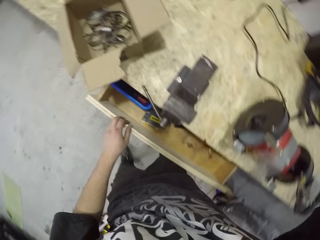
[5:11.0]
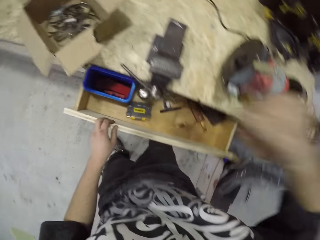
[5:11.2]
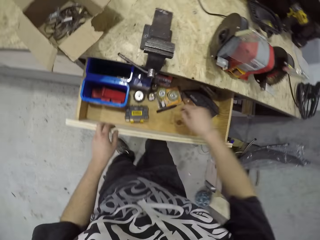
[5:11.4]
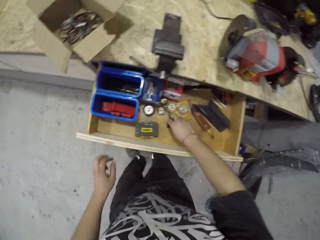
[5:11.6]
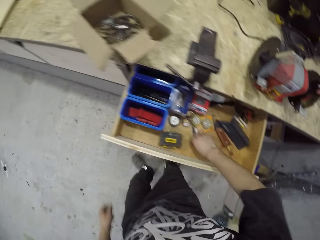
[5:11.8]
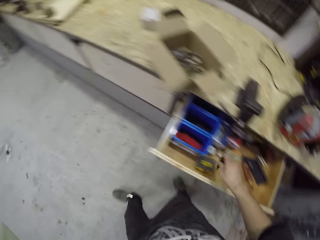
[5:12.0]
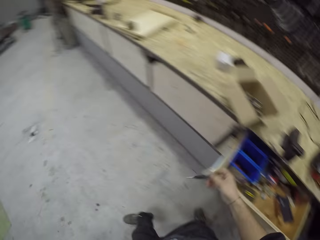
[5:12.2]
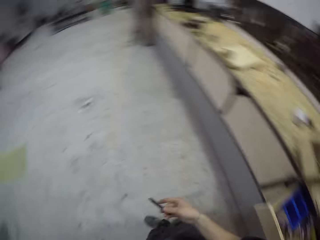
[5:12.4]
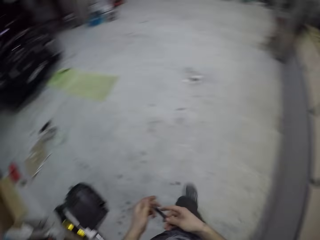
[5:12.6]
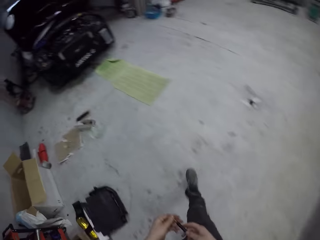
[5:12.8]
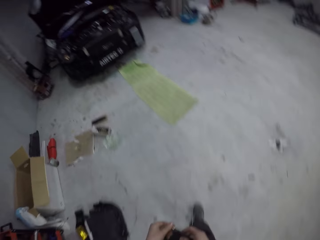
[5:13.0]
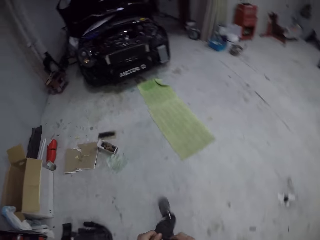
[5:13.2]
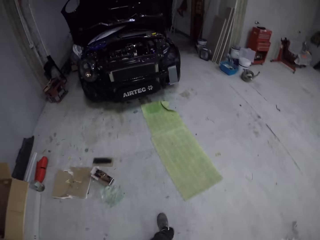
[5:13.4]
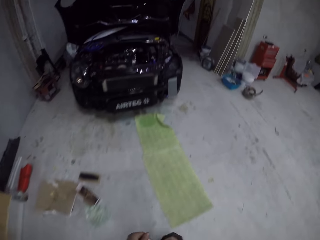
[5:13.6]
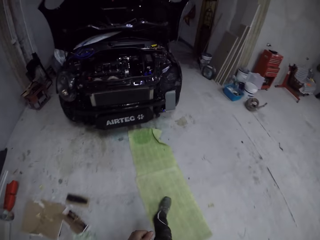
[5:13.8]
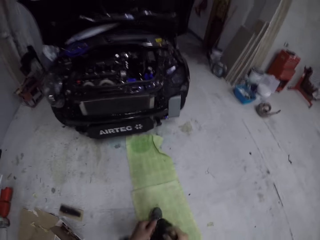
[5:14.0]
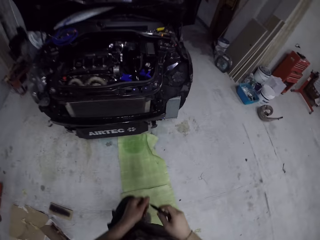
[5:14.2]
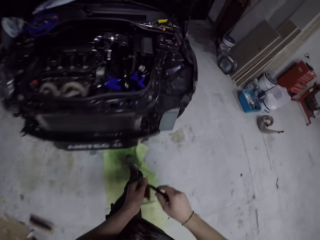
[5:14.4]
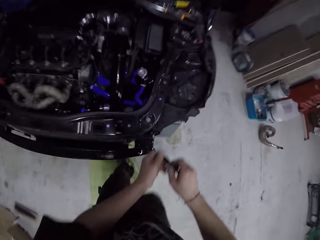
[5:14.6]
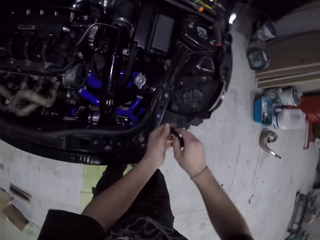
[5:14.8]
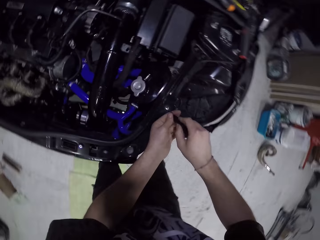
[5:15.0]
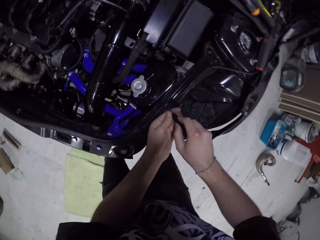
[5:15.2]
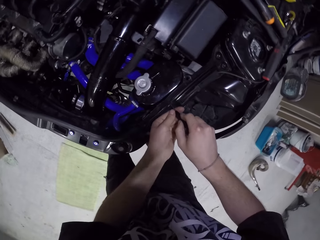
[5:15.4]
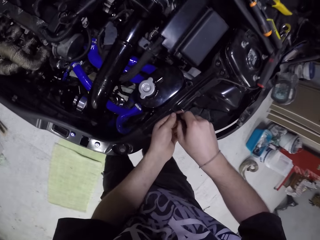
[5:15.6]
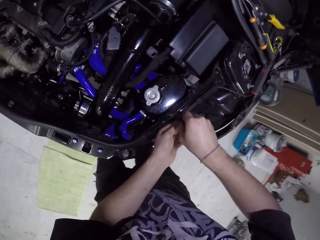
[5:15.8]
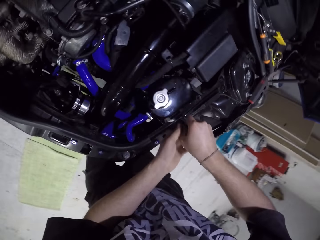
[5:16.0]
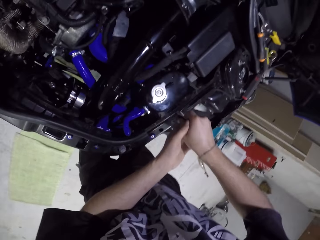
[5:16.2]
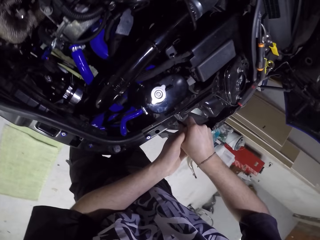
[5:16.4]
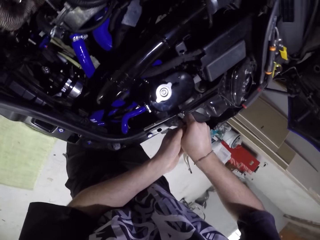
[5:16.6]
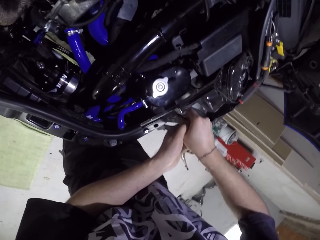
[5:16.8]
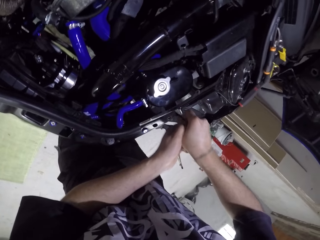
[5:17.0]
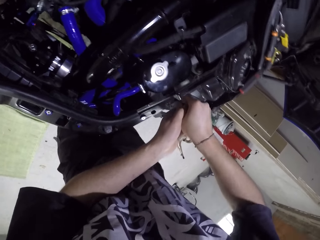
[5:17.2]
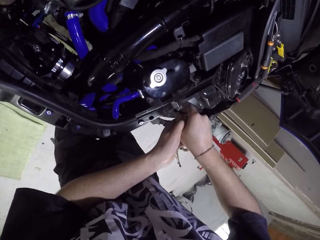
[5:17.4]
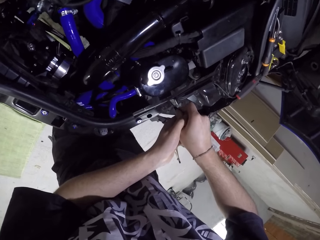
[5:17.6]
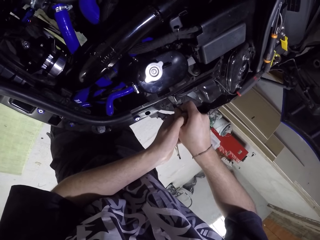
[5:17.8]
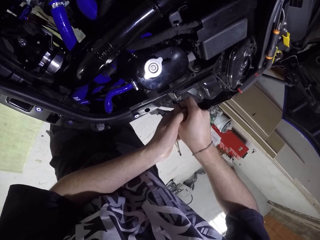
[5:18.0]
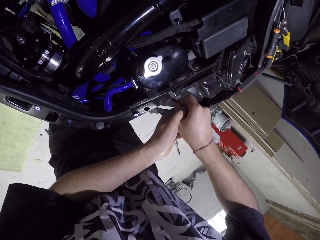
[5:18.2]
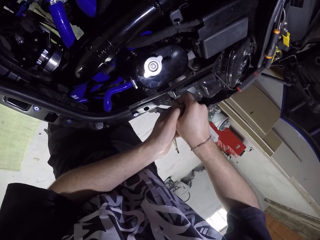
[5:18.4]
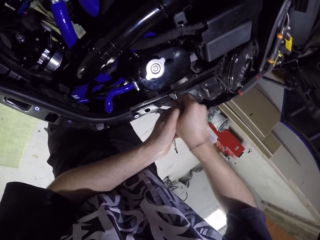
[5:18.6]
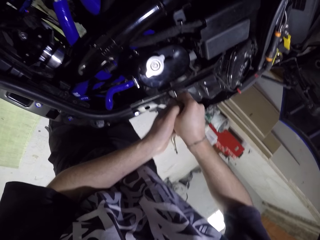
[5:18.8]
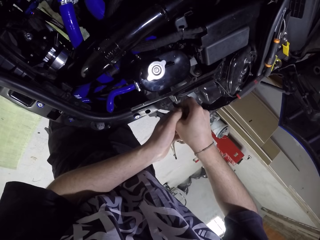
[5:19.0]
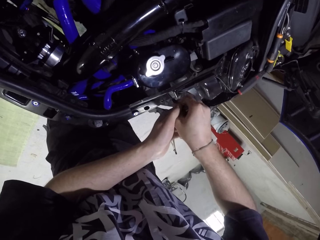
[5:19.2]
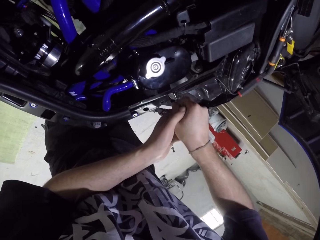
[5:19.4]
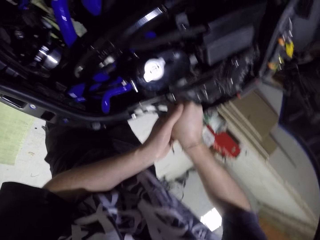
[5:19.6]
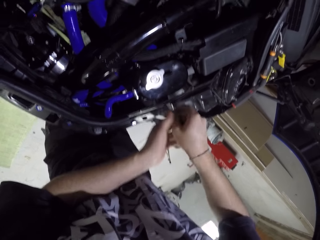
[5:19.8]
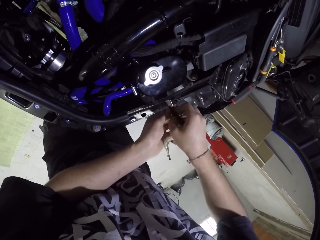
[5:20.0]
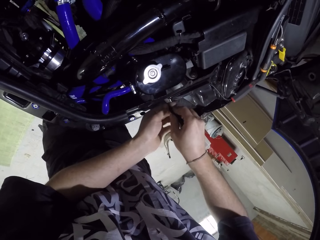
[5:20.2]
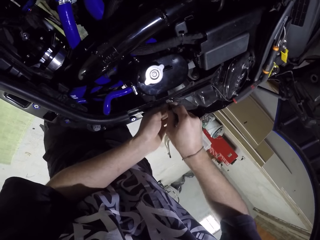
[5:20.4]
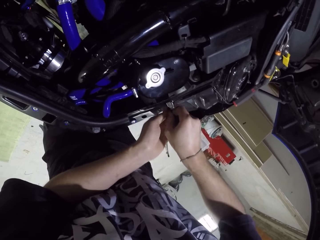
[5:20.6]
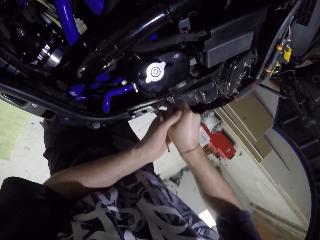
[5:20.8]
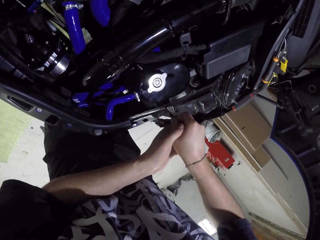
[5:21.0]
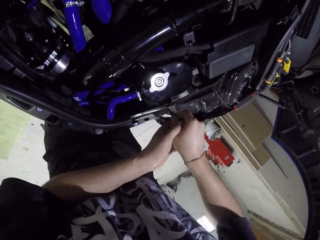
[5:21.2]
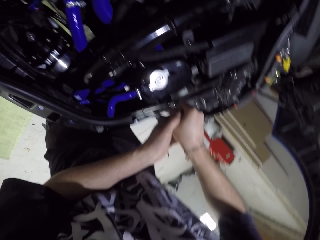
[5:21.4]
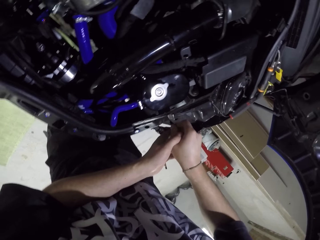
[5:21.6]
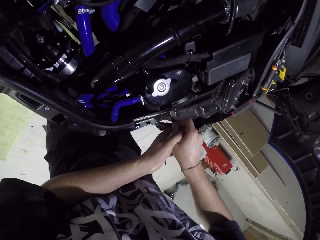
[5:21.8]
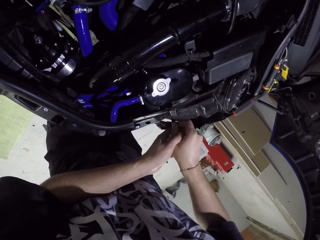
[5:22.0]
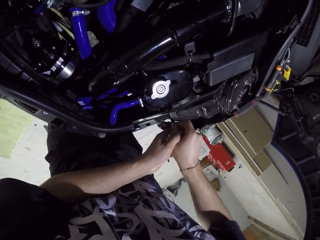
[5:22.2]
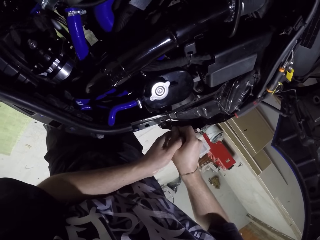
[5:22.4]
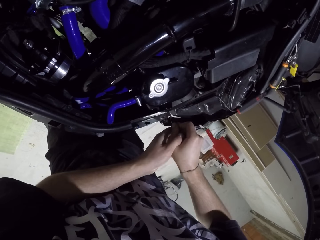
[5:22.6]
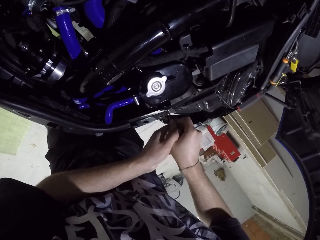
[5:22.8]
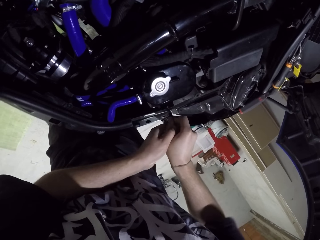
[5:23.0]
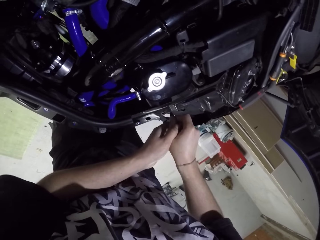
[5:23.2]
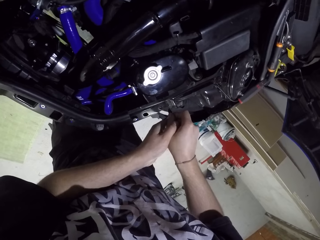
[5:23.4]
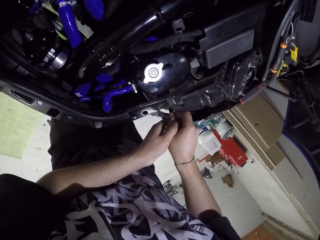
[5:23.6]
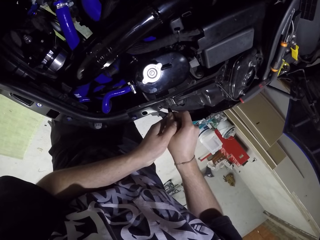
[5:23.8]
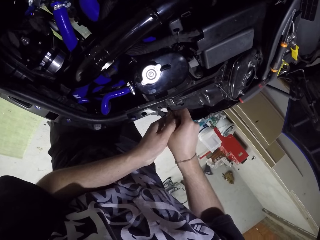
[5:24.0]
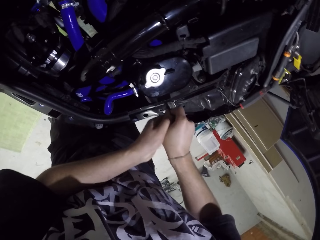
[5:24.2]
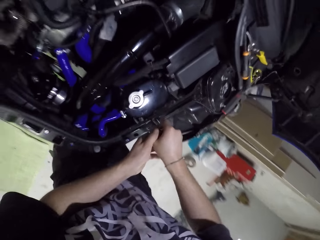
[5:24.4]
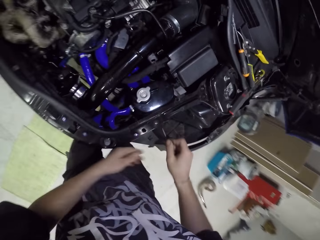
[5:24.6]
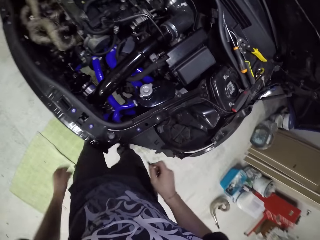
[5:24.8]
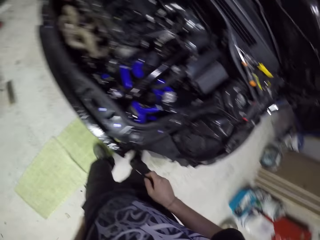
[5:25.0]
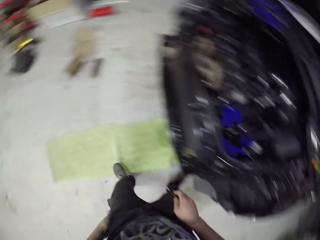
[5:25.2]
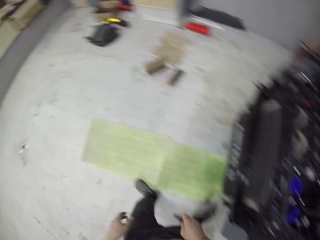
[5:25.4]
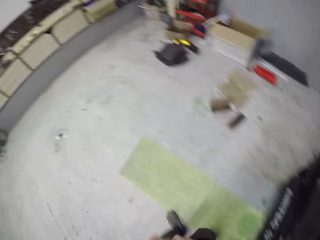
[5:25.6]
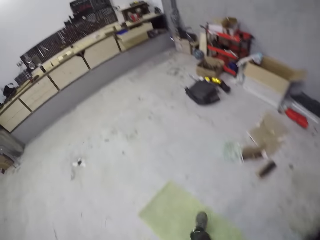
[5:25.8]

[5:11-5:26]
The camera wearer picks up a punch tool or screw from the drawer with his right hand. He holds the punch tool in his right hand with his left hand. He walks back to the car. He inserts the punch tool in his hands in a hole in the car bonnet panel. He unscrews the screw on the car. He pushes the punch tool into the hole in the car bonnet panel with his hands. He pushes it repeatedly. He holds the punch tool with his hands. He pushes the punch tool into the hole in the car bonnet panel with his hands. He pushes it repeatedly. He cleans the punch tool in his right hand with his left hand. He pushes the punch tool into the hole in the car bonnet panel with his right hand. He pushes the punch tool into the hole in the car bonnet panel with his hands. He inserts the punch tool into the hole in the car bonnet panel with his hands. He pulls the punch tool from the hole in the car bonnet with his hands. He inserts the punch tool into the hole in the car bonnet panel with his hands. He pushes the punch tool into the hole in the car bonnet panel. He pushes it again. He removes his left hand from the punch tool in his right hand. He removes the punch tool from the hole in the car bonnet panel with his right hand.

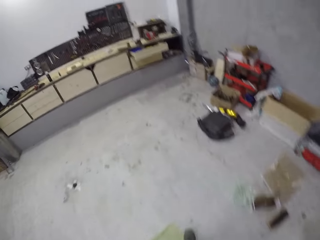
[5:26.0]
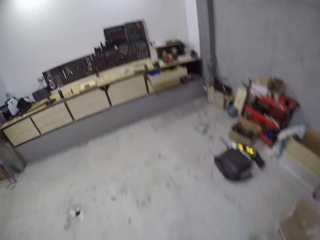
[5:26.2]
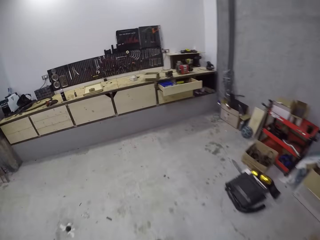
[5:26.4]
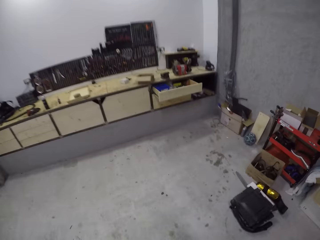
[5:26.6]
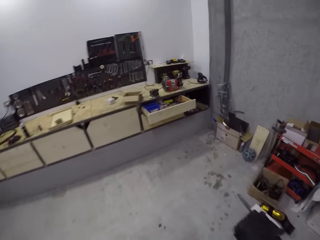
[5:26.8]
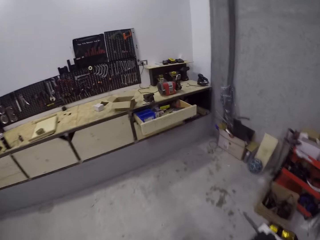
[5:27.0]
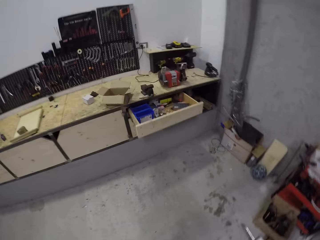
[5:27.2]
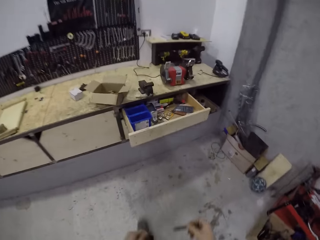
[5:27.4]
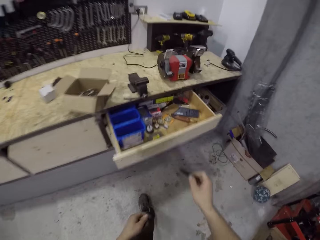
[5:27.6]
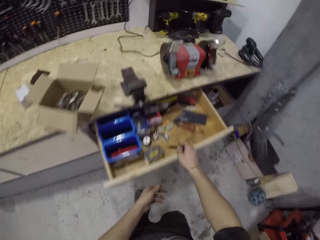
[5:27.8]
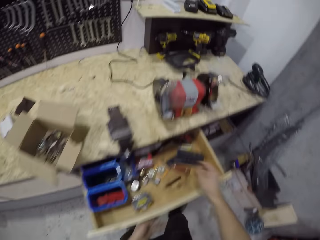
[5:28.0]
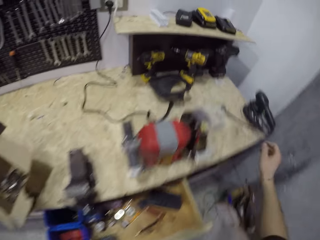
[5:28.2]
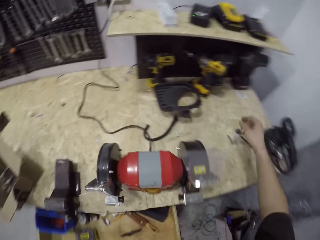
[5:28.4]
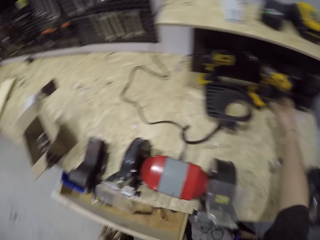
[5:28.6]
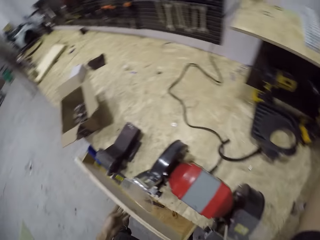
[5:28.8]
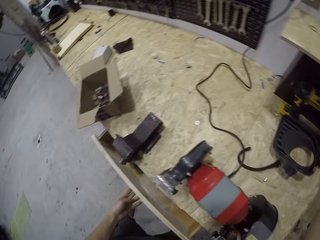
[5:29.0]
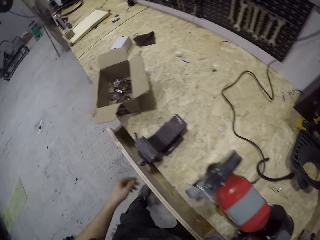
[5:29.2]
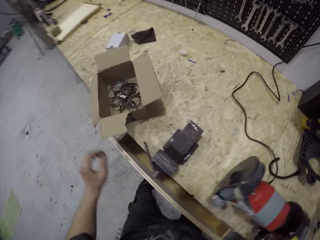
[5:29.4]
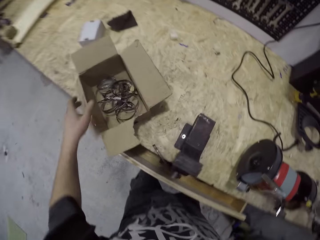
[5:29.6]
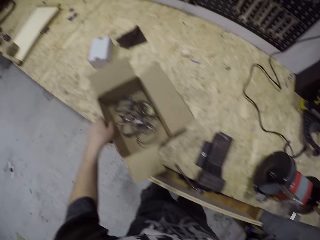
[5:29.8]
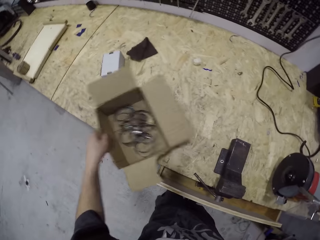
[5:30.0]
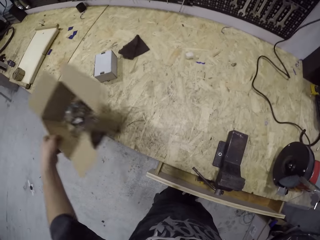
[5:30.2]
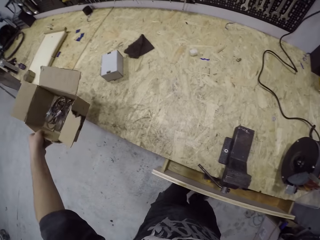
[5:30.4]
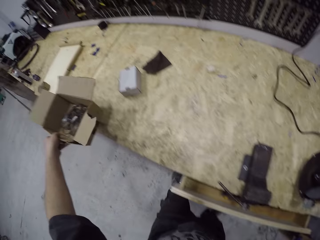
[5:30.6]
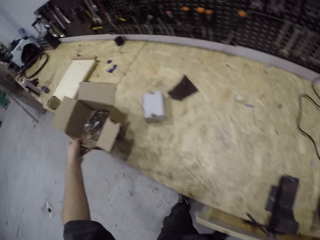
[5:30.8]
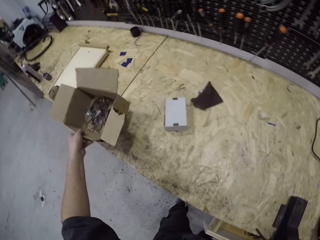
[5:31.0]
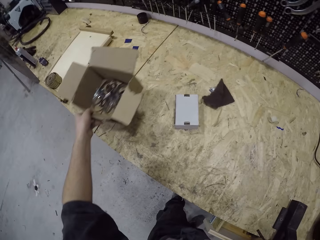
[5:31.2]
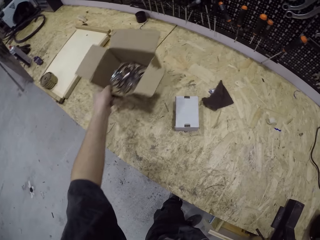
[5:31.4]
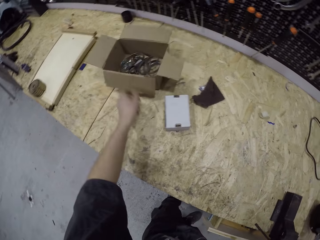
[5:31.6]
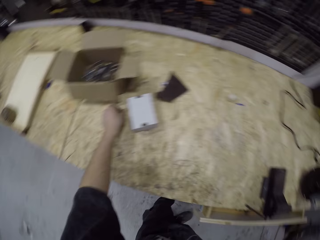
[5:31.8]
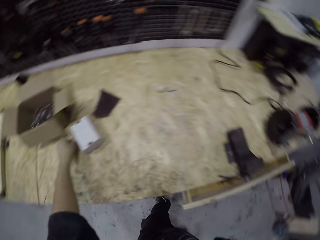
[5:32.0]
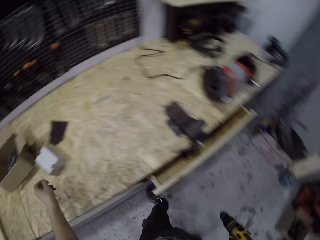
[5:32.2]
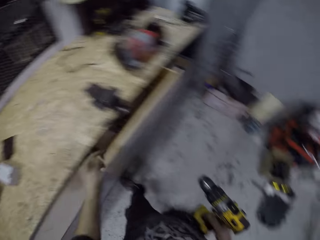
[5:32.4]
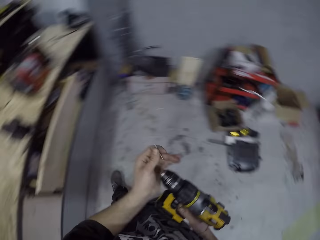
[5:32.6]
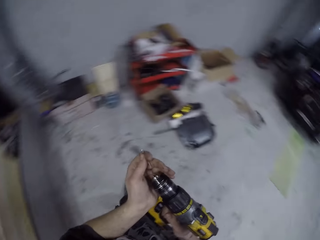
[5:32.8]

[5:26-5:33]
The camera wearer walks back. He drops the punch tool in the drawer with his right hand. He picks up a hand drill from the top of the cabinet with his right hand. He picks up a carton from the top of the cabinet with his left hand. He moves the box on the table. He drops the carton on the top of the cabinet with his left hand. He picks up a drill bit from the top of the cabinet with his left hand.
